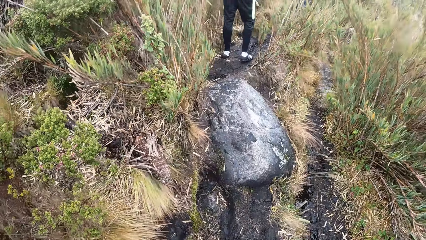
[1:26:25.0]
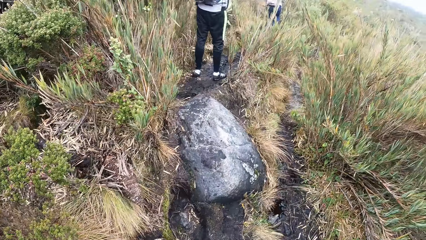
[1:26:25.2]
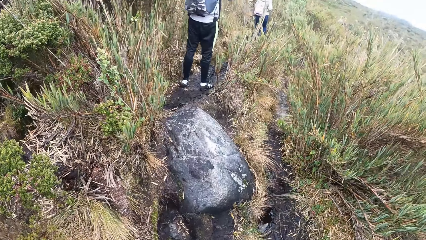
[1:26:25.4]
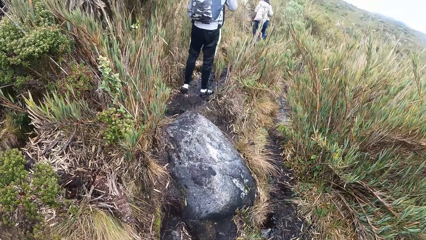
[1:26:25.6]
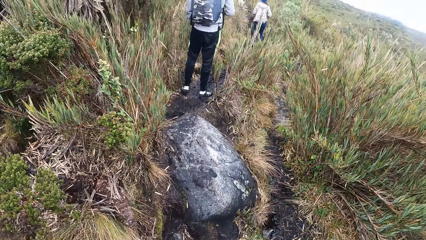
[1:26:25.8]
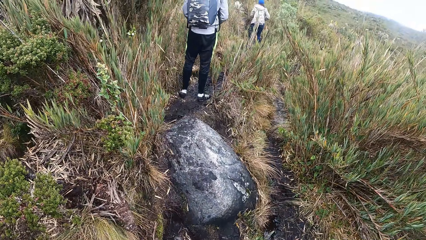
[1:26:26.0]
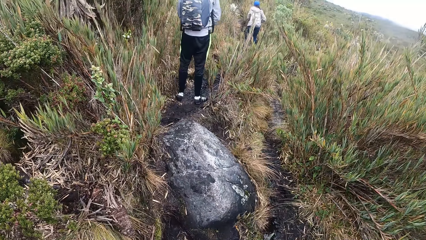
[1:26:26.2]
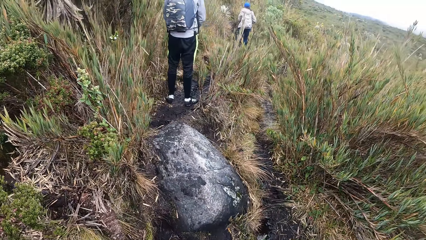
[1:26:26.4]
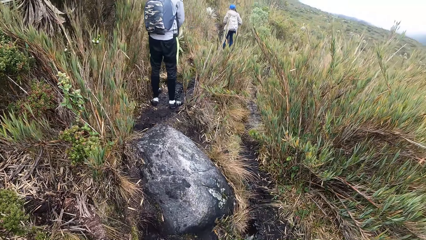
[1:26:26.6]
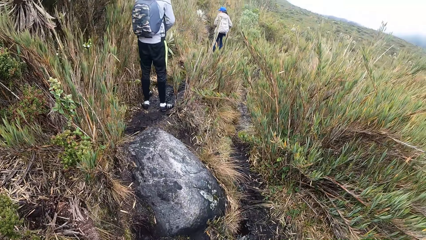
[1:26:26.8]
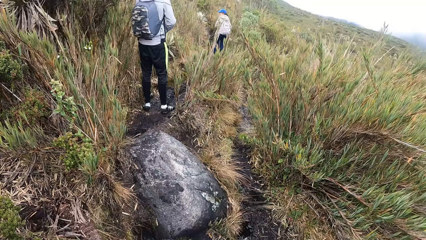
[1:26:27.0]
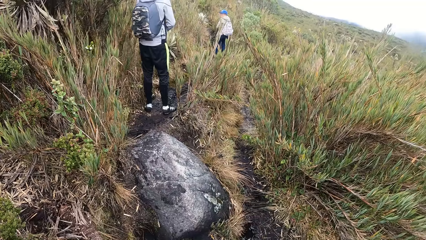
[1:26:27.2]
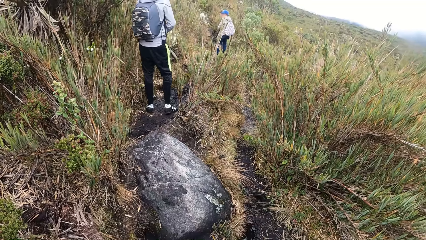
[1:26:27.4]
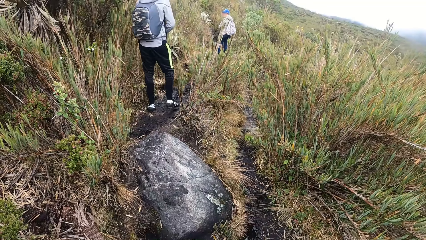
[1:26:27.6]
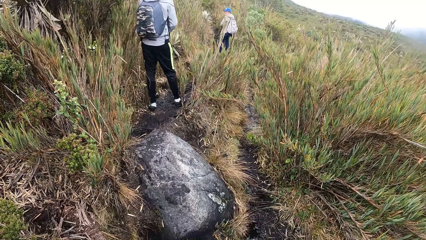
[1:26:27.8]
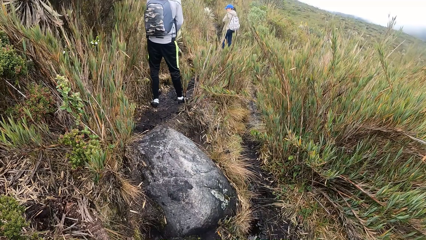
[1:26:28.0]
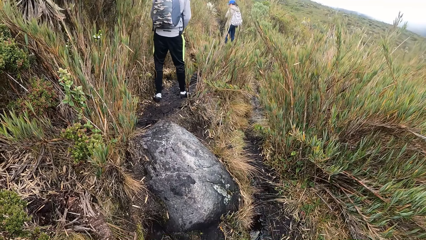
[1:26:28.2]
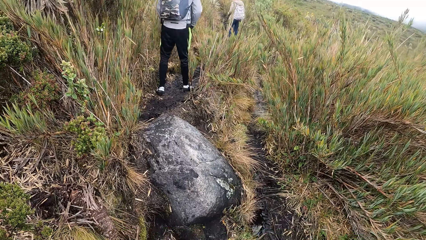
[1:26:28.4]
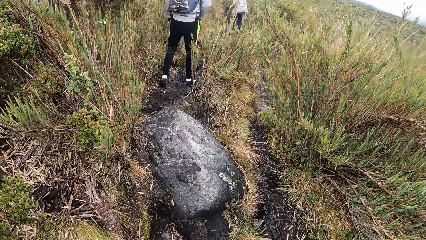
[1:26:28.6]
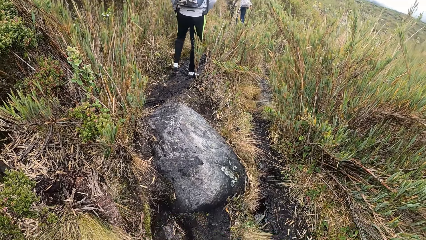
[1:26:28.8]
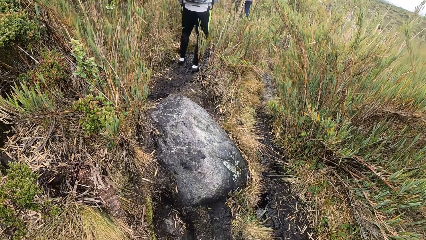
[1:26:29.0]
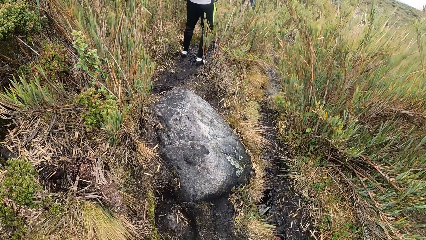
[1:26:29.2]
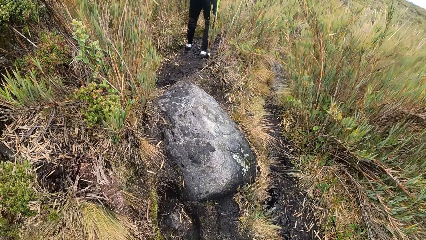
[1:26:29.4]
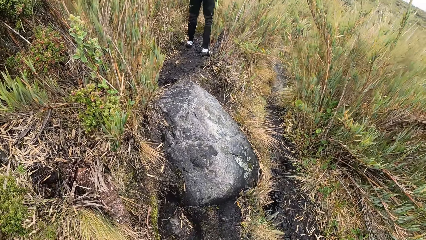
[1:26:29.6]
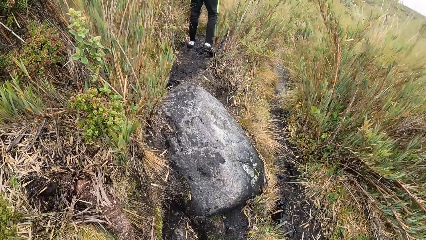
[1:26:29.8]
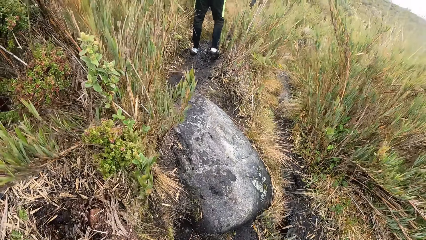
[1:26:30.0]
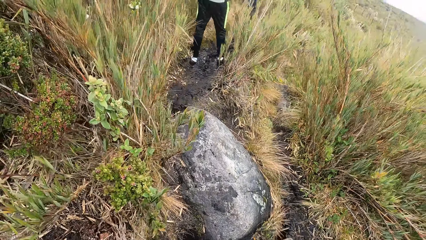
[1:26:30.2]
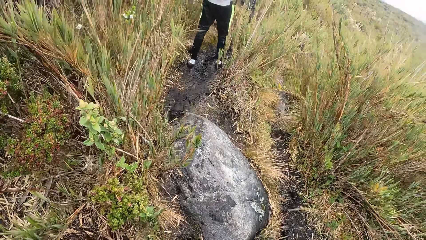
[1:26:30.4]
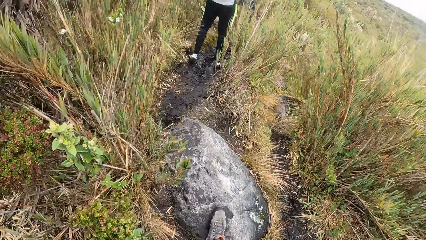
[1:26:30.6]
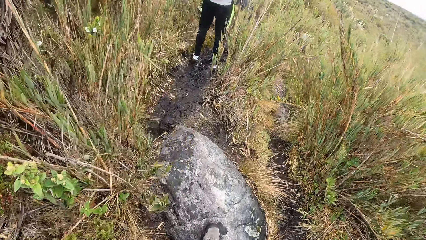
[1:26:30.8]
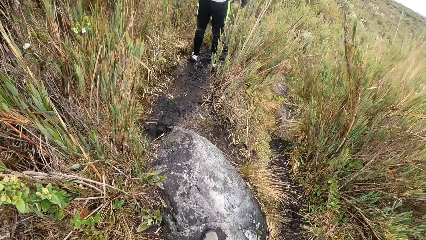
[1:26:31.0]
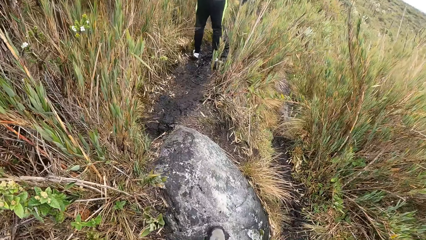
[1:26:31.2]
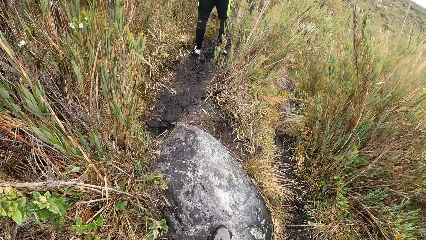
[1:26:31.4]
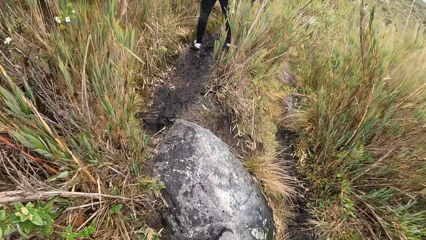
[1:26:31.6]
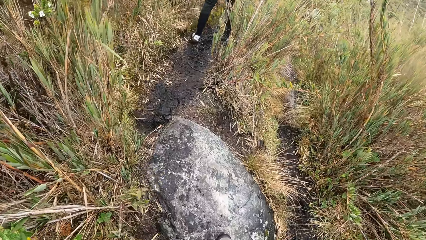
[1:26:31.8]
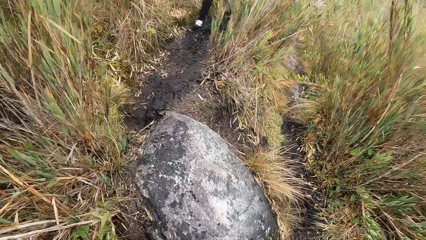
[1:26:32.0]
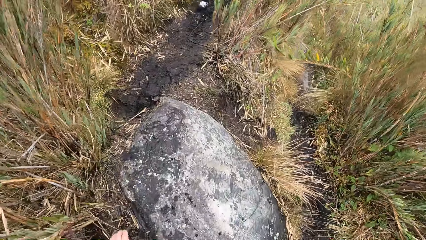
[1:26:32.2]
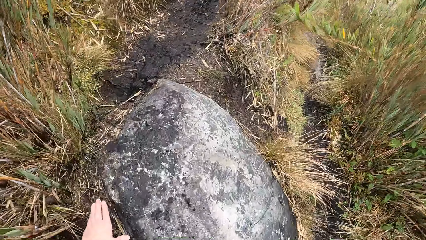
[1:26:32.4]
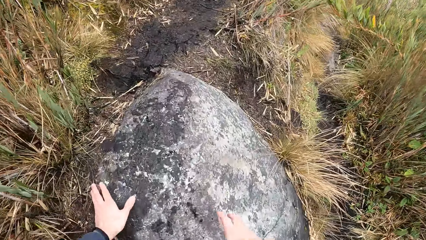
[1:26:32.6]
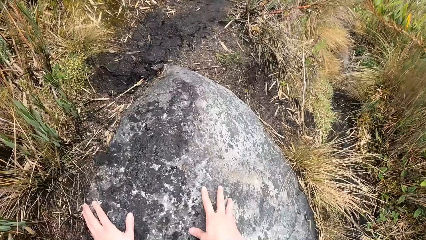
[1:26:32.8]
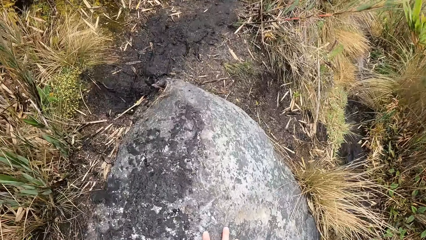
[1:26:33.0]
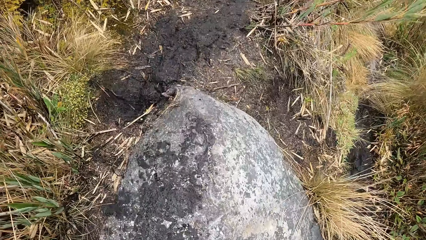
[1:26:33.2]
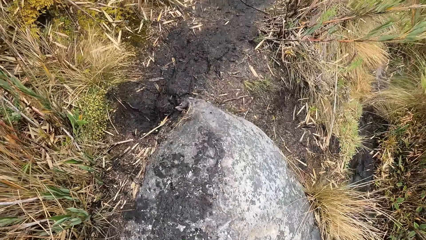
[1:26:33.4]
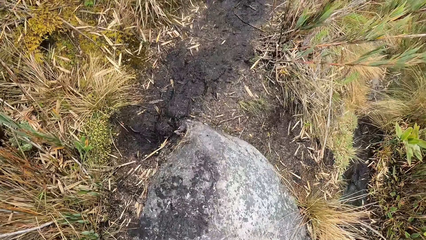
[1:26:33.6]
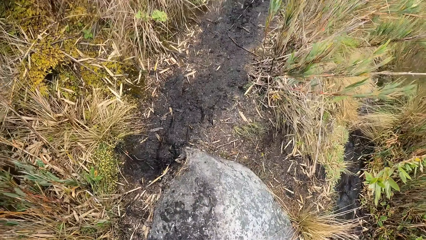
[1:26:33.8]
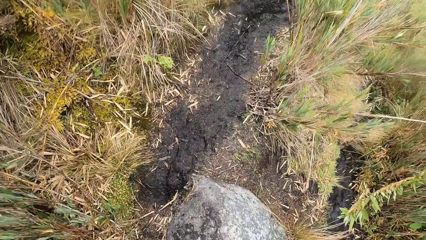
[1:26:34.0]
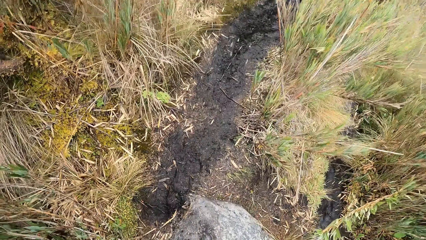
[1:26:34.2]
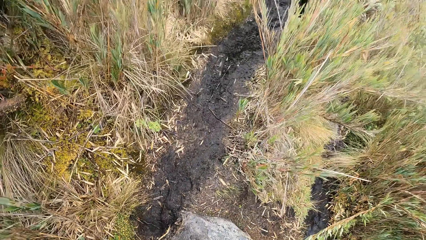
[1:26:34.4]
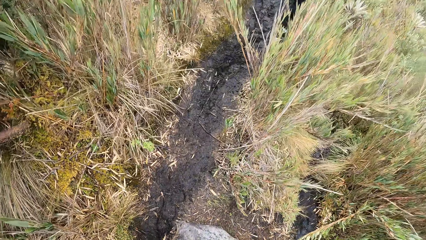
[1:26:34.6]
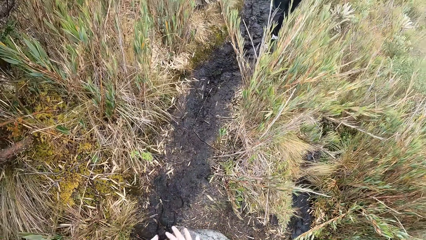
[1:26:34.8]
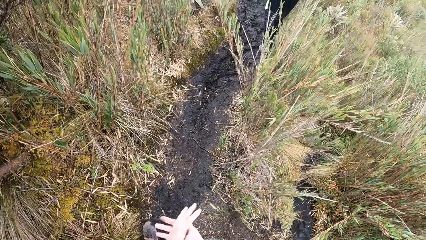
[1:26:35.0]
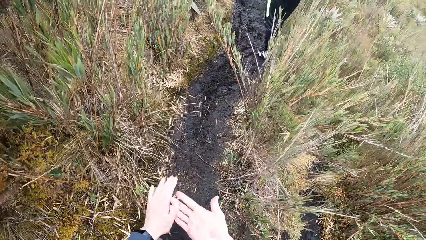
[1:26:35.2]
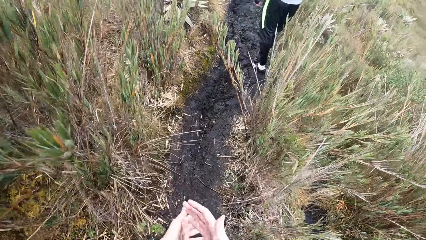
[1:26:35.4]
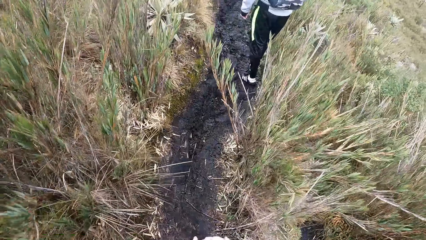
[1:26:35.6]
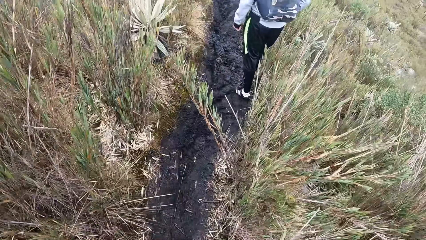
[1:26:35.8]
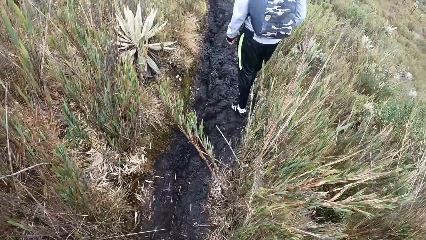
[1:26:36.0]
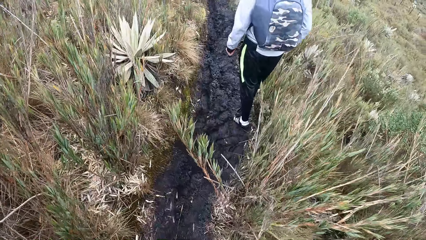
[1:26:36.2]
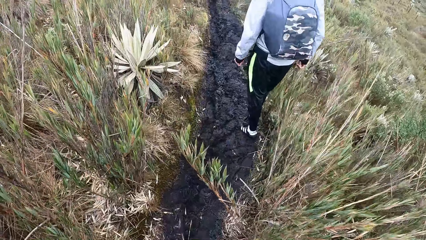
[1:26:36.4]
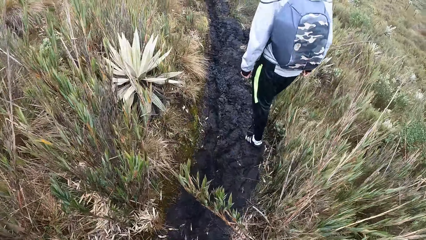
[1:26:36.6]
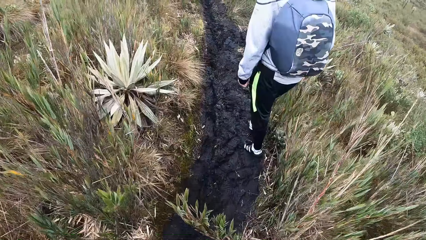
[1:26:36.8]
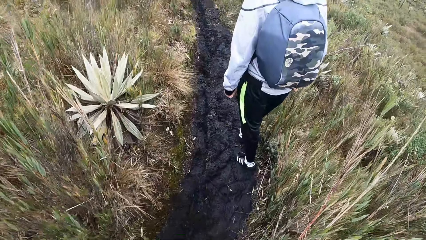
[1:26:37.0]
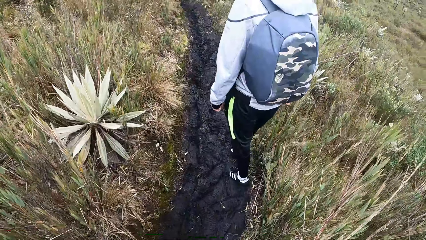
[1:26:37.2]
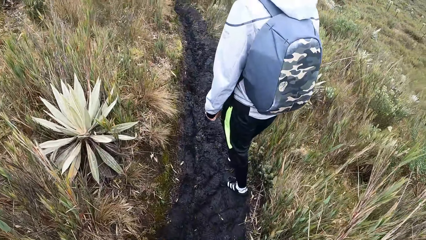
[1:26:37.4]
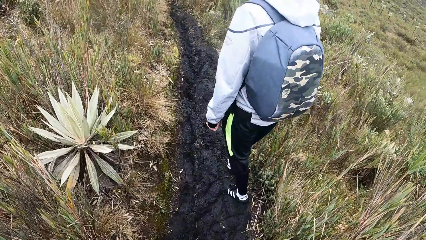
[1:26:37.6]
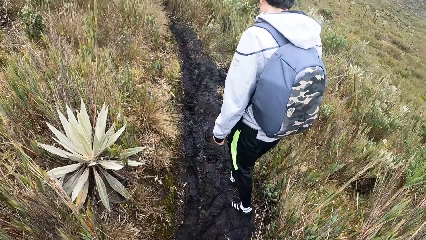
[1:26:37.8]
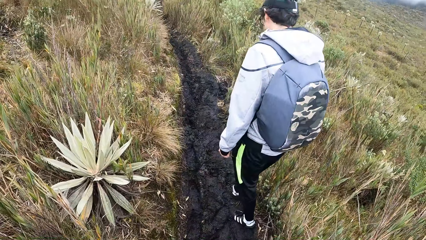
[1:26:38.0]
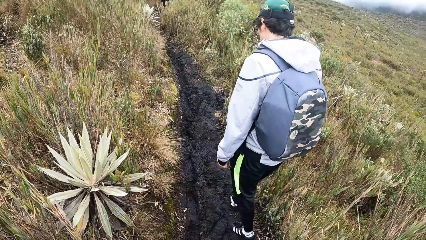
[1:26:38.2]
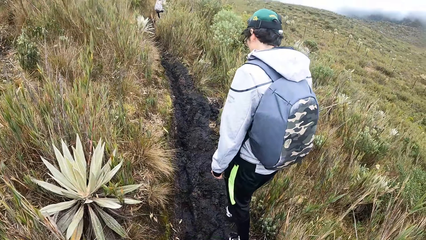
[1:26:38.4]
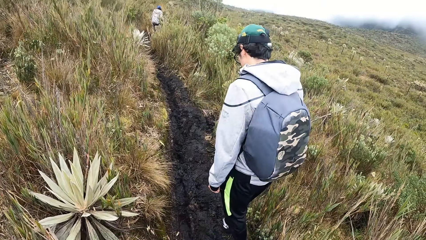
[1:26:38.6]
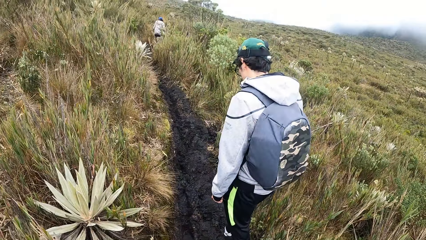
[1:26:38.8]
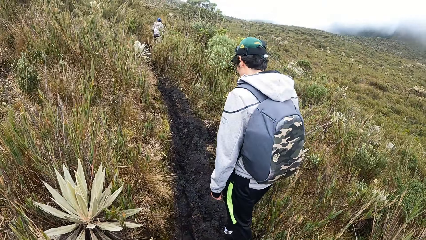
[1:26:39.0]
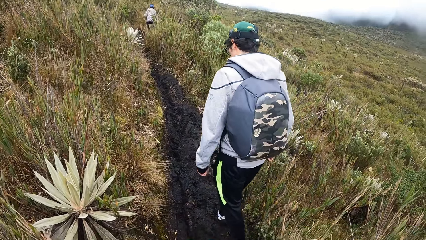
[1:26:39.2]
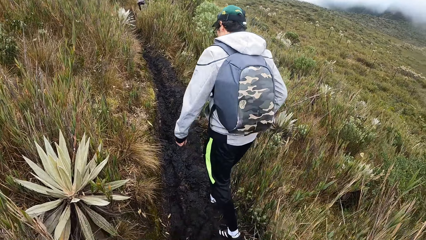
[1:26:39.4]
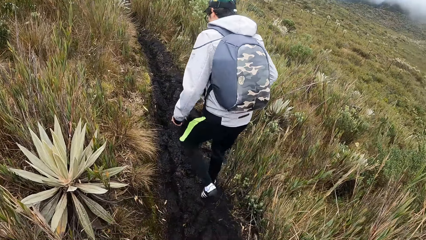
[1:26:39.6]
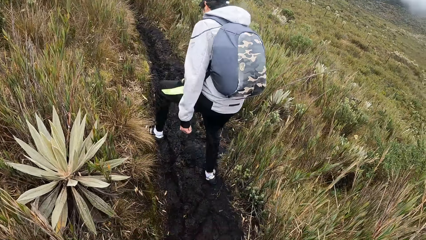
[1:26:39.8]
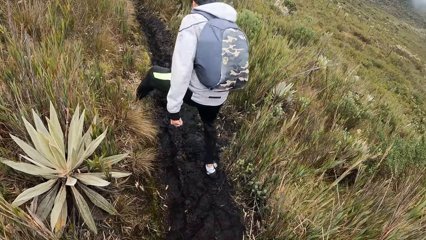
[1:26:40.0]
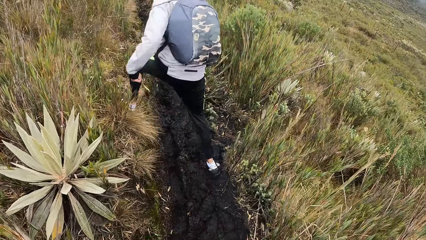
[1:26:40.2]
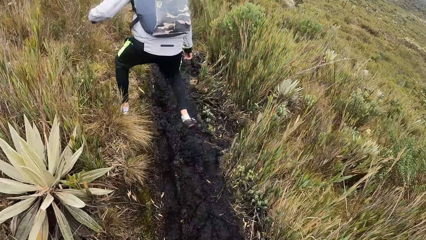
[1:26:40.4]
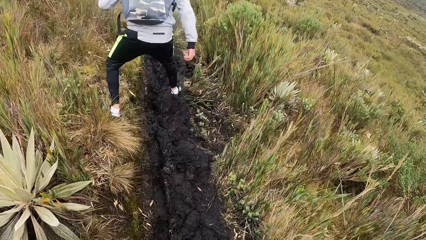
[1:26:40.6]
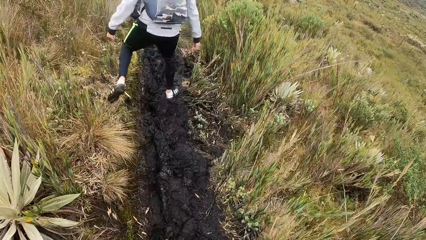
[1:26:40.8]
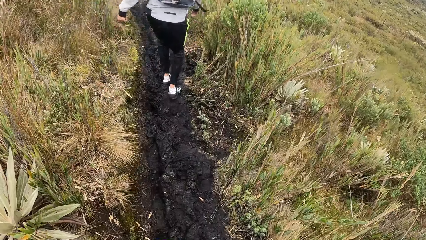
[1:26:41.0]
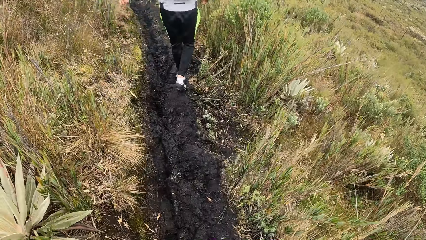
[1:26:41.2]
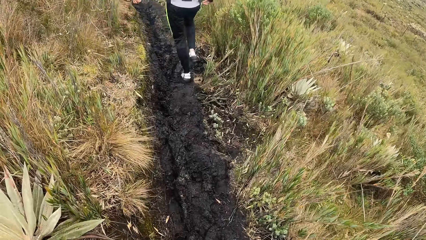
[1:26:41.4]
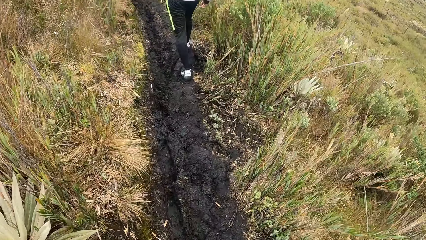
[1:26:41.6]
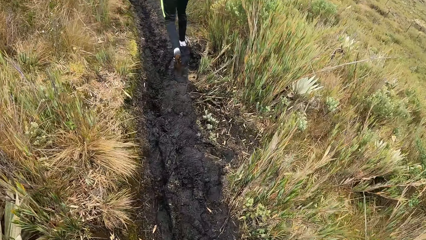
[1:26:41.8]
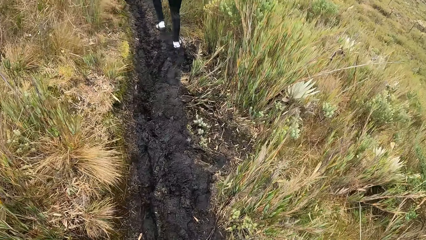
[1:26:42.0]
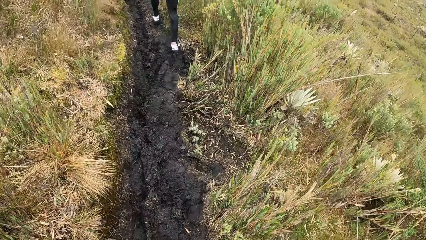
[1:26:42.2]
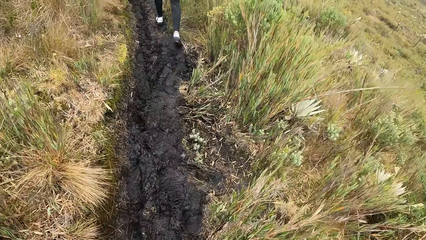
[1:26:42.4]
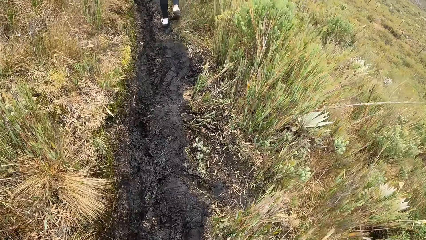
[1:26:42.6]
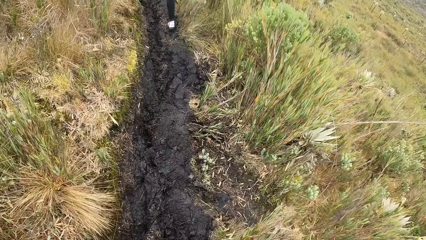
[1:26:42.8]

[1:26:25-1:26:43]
The camera wearer looks around. A person looks around. Another person climbs a mountain. The first person climbs the mountain. The camera wearer places his right leg on a large rock. He climbs the mountain and puts his hands on the rock. He climbs the mountain. He dusts off dirt from his hands and rubs his hands. He climbs the mountain. The first person looks around and climbs the mountain.
